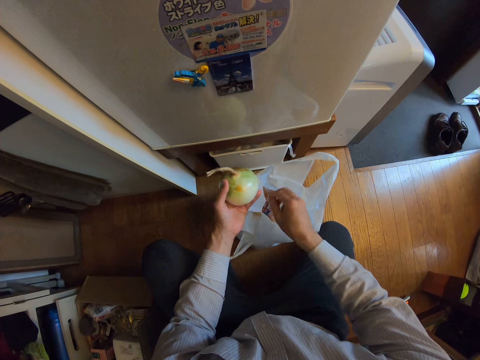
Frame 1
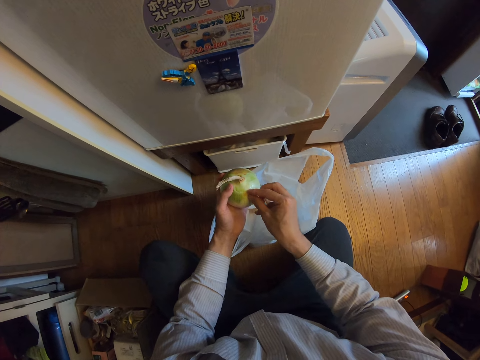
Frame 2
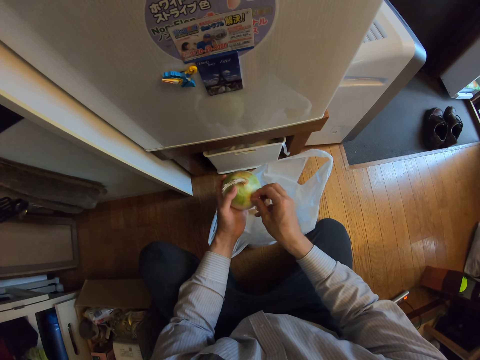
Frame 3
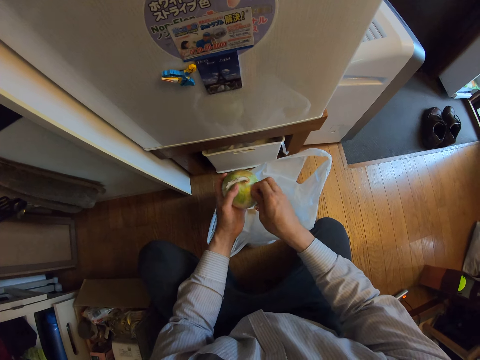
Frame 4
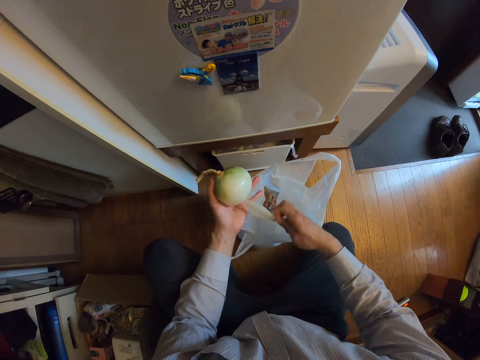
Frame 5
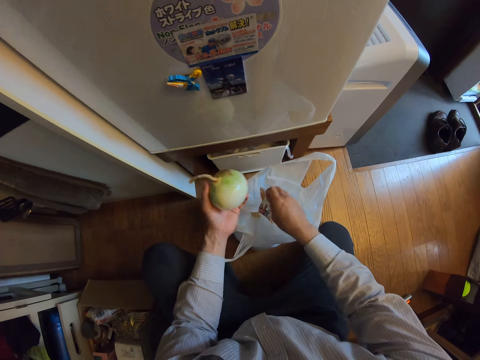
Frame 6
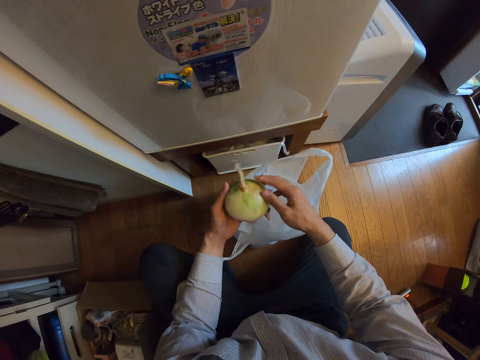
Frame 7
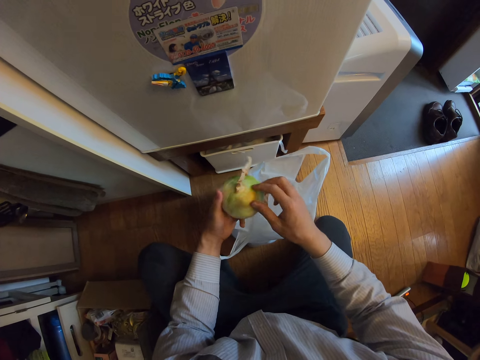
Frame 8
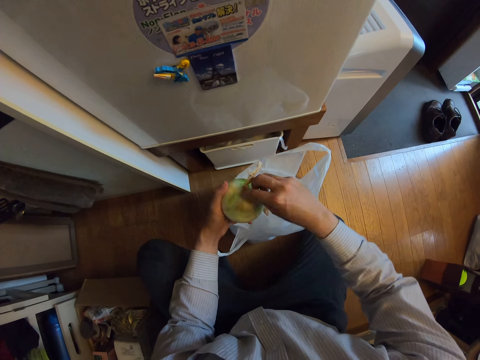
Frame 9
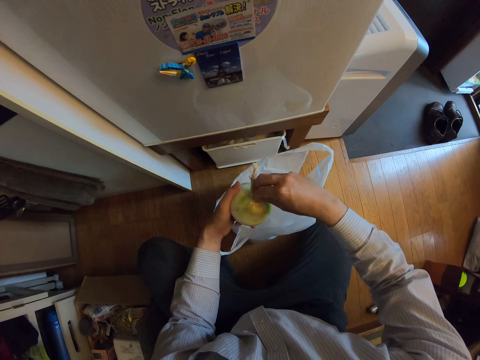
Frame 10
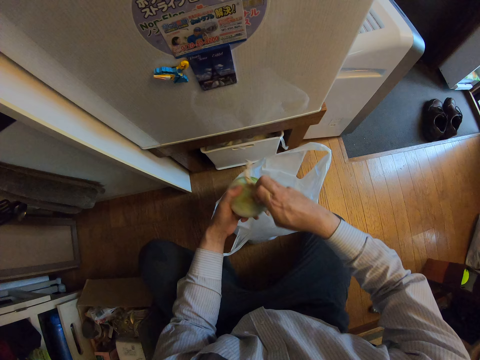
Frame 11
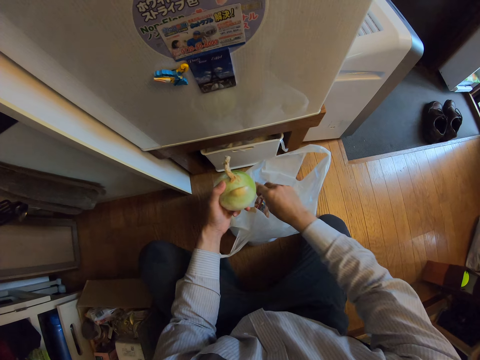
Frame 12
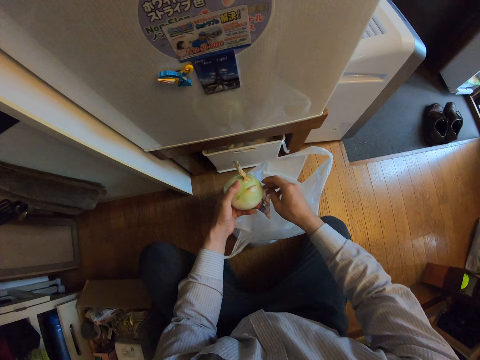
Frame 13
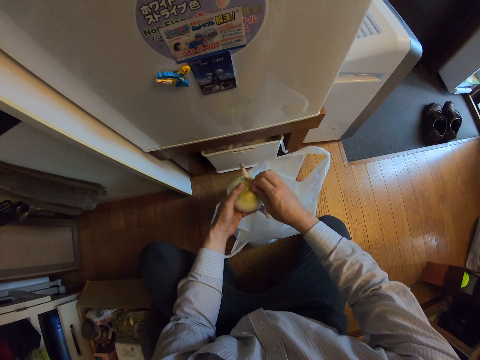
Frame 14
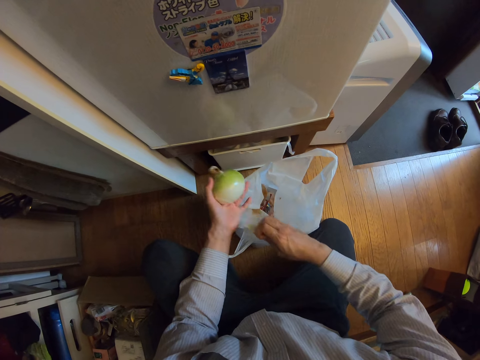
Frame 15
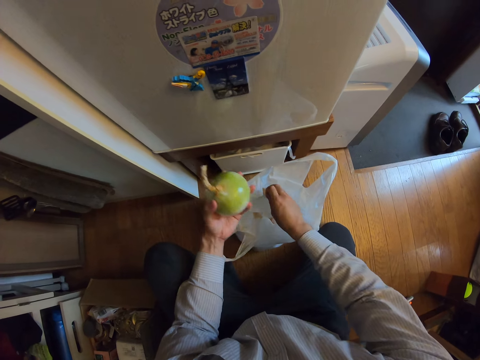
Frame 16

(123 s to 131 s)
The camera wearer puts the onion peel in the nylon. They peel the onion and put the onion peel in the nylon. They peel the onion and put the onion peel in the nylon. They peel the onion and put the onion peel in the nylon.

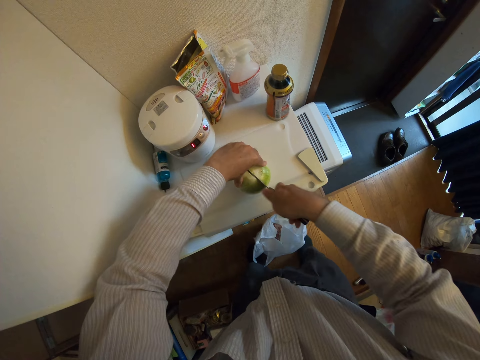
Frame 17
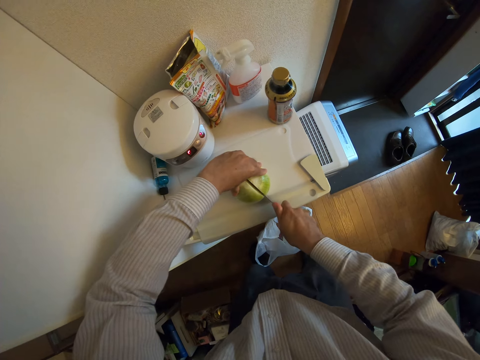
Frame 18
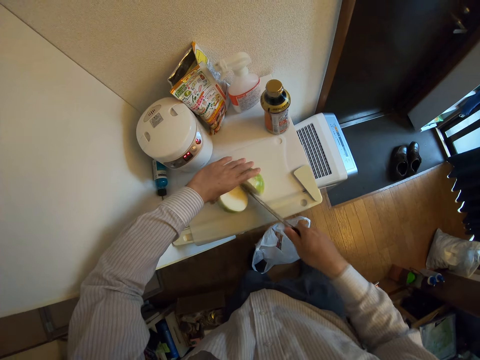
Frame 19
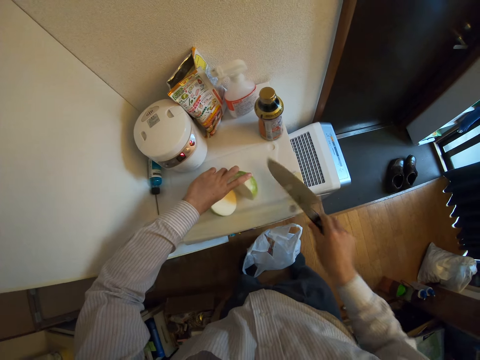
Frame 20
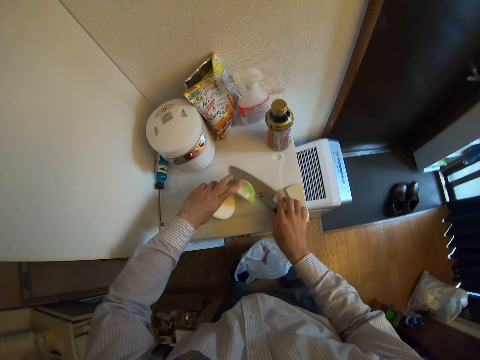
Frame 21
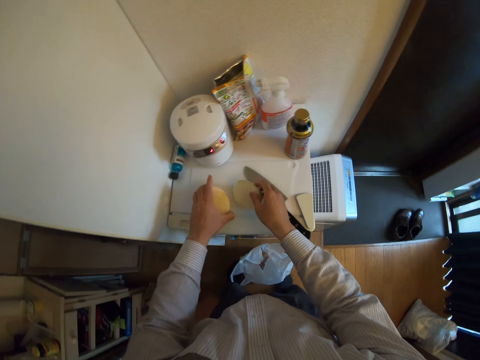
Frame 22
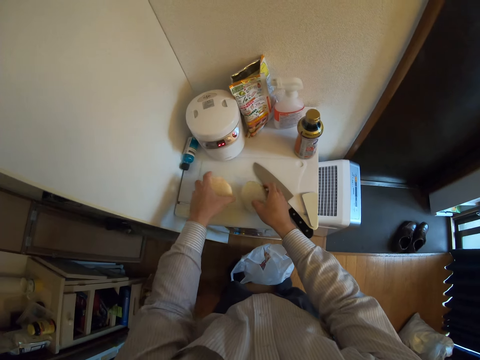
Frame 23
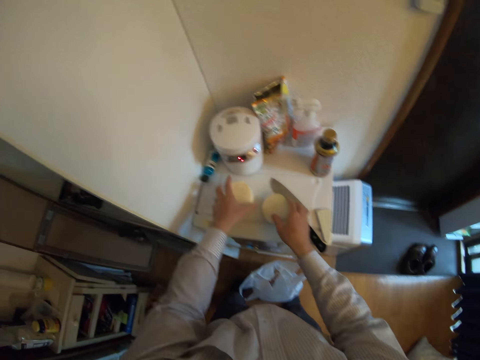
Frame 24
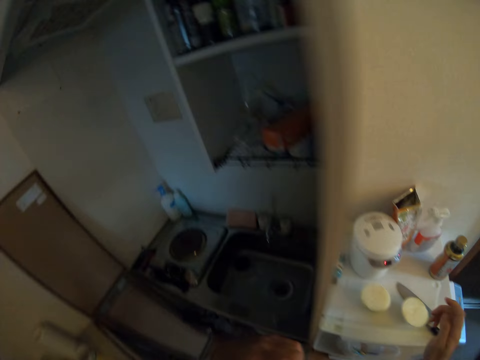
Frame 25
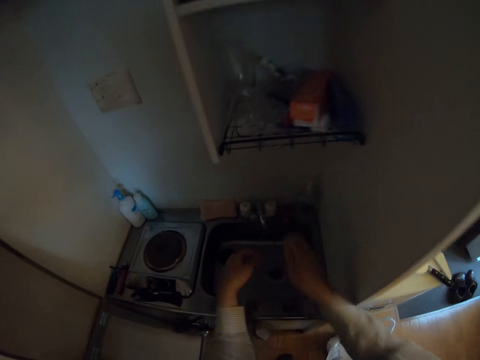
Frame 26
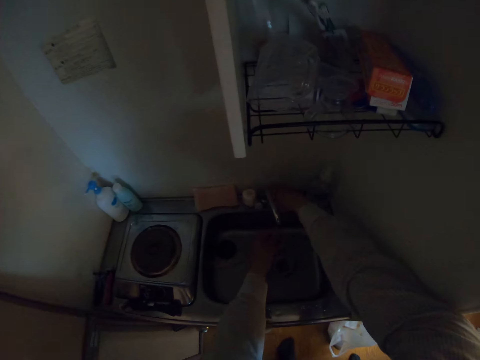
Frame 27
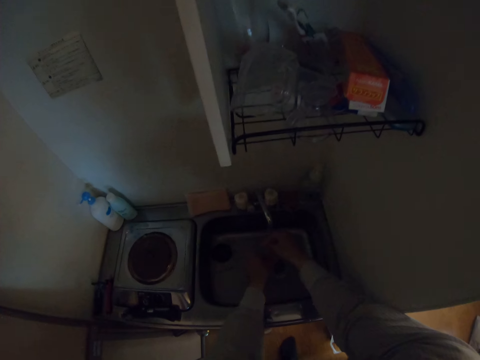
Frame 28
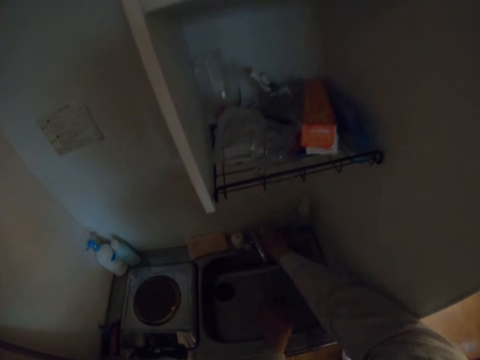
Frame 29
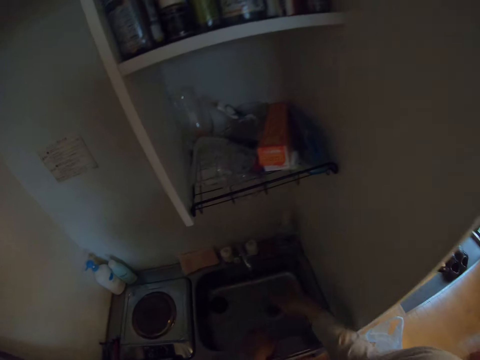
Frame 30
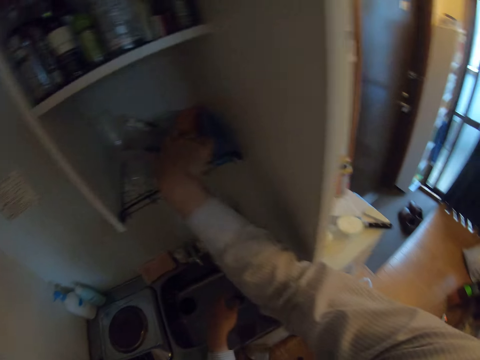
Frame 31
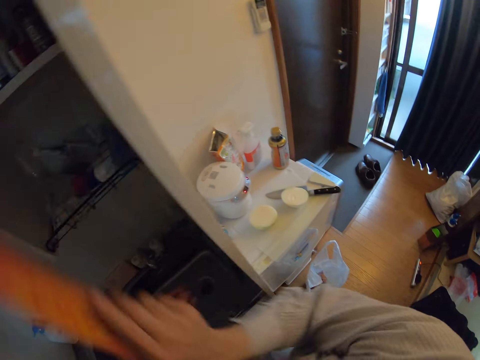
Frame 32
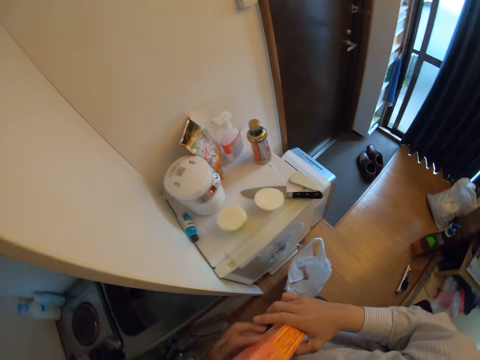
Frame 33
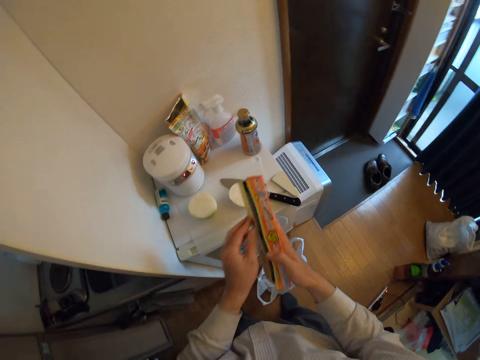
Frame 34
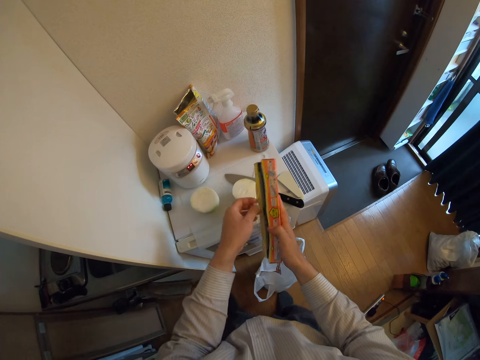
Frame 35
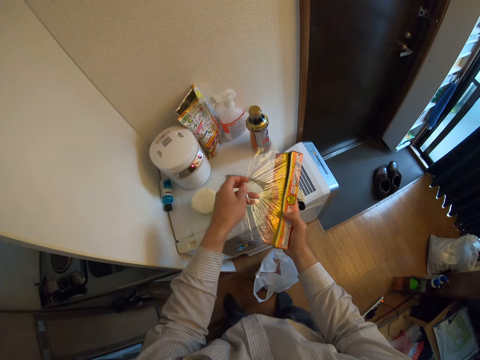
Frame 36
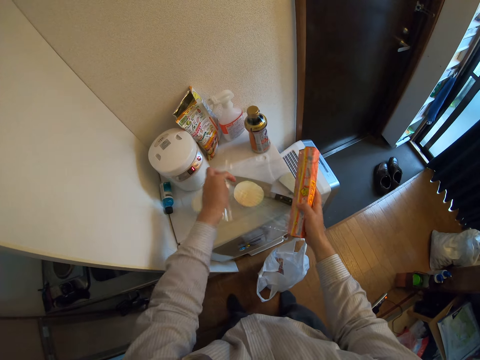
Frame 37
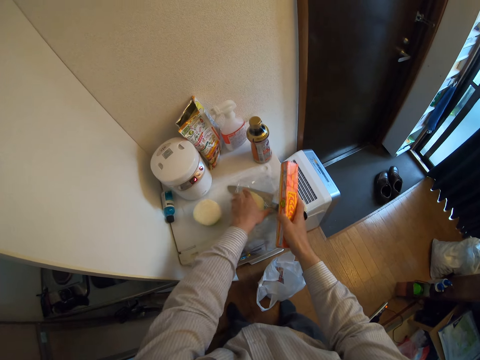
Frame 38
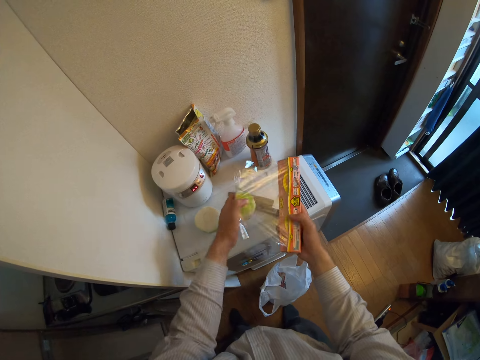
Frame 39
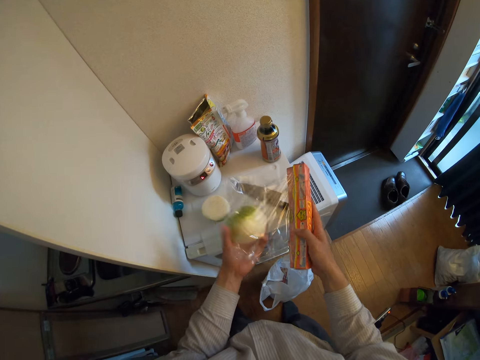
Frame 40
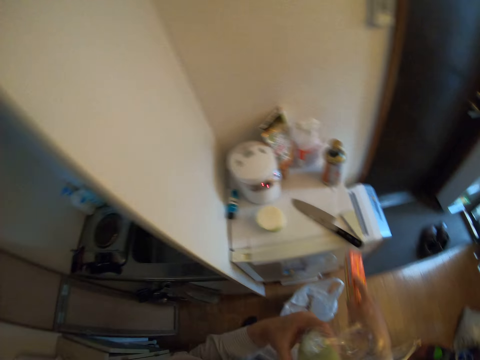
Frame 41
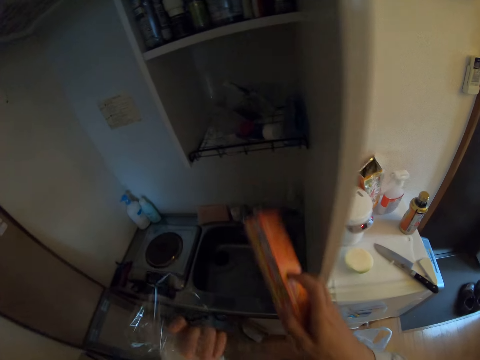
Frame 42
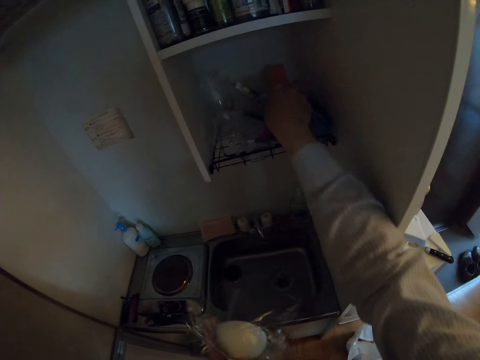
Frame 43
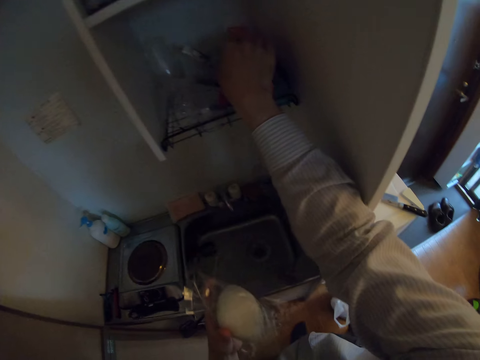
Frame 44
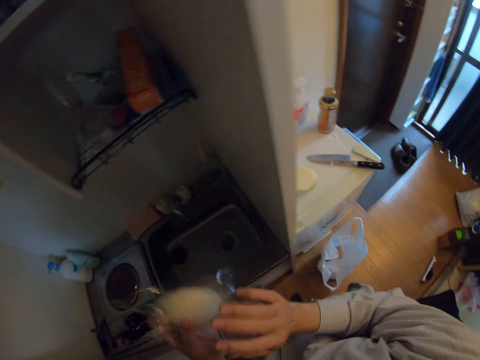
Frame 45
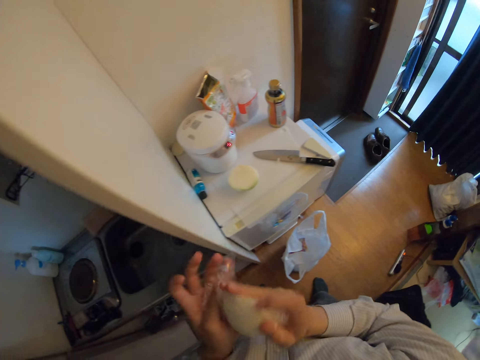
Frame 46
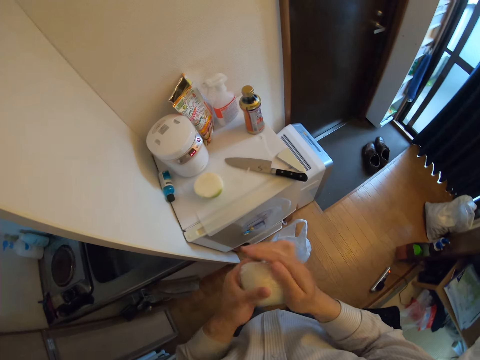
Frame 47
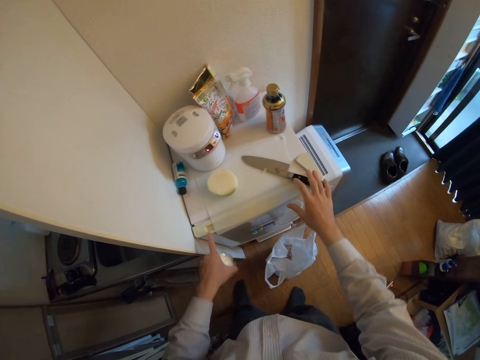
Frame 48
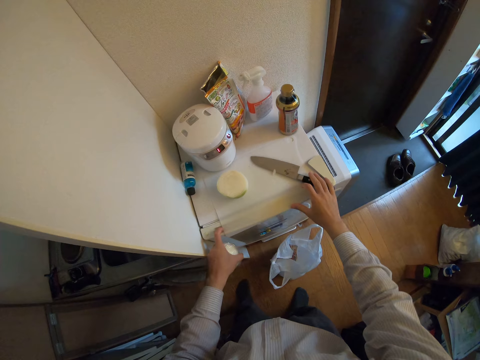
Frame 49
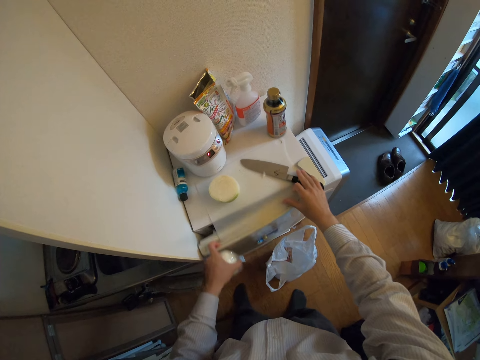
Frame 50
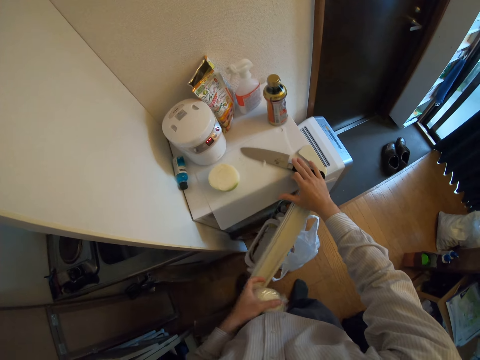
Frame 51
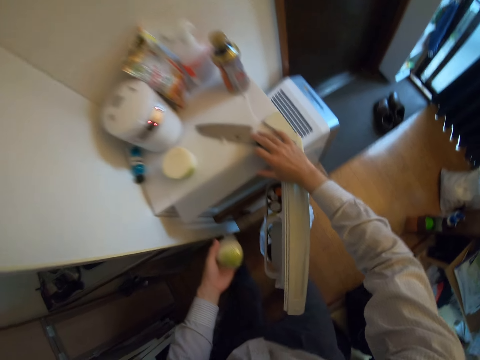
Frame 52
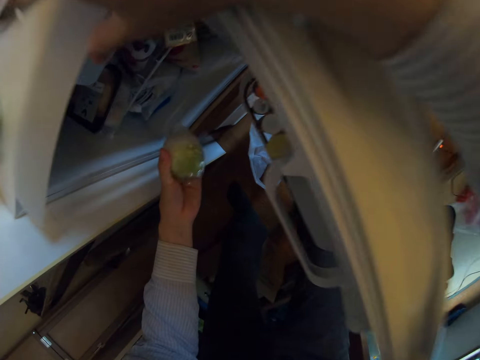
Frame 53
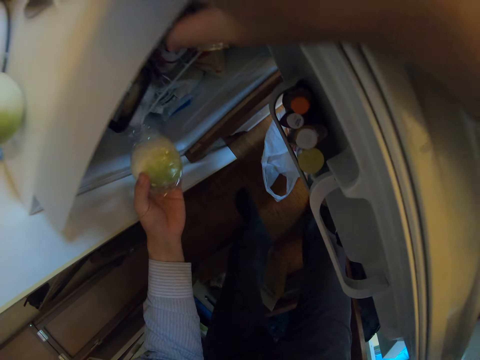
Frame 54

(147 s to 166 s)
The camera wearer drops the knife on the chopping board. He turns on the tap. He rinses his hands with water. He turns off the tap. He picks up a pack of plastic film or paper foil from a kitchen cabinet. He unrolls the foil. He wraps one half of the onion in the plastic film. He cuts the plastic film from the pack and drops the pack of plastic film in the kitchen cabinet. He wraps the plastic film around the onion in the hands. He opens the fridge.
